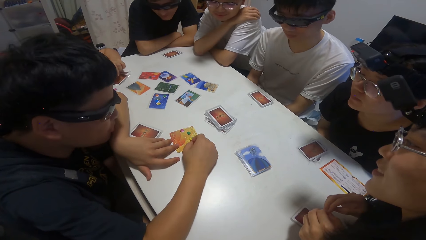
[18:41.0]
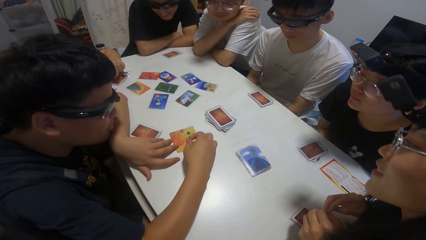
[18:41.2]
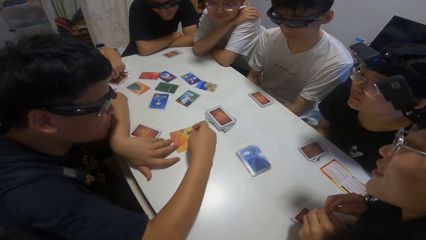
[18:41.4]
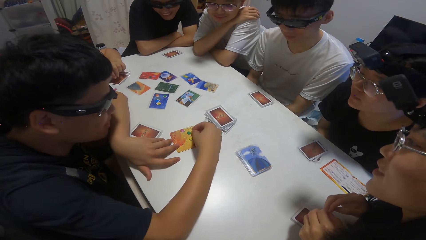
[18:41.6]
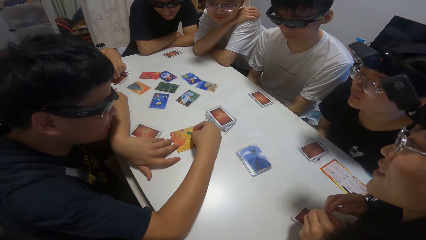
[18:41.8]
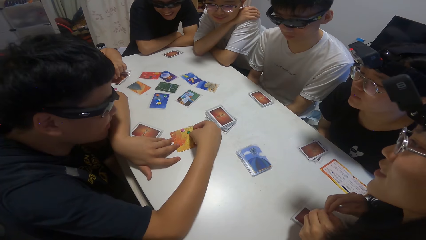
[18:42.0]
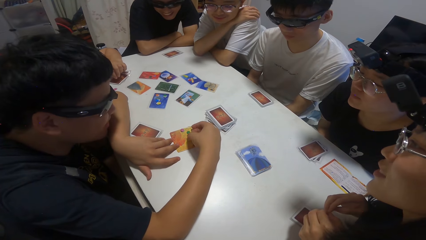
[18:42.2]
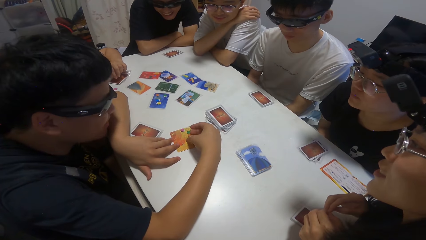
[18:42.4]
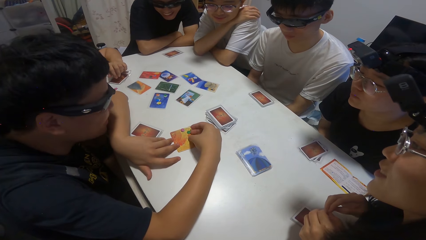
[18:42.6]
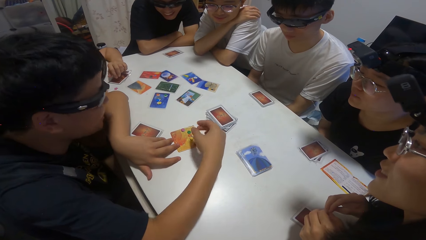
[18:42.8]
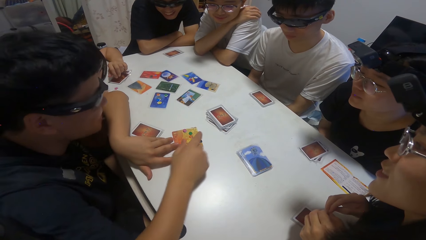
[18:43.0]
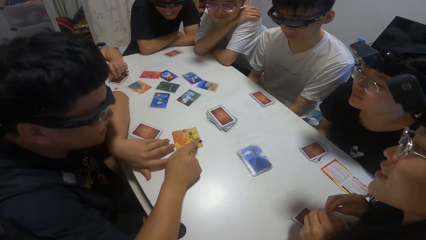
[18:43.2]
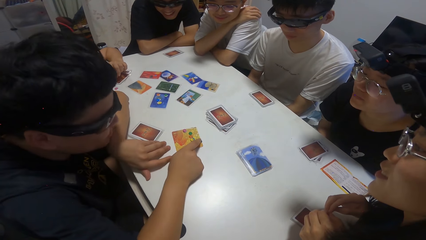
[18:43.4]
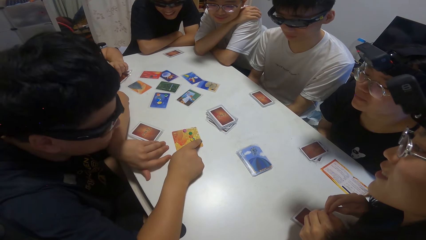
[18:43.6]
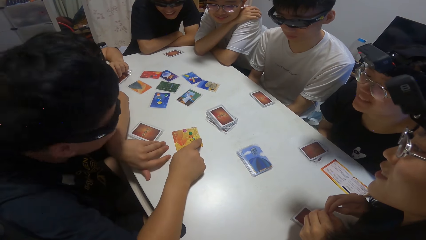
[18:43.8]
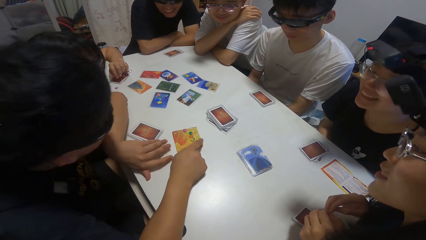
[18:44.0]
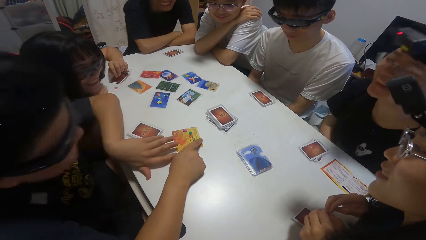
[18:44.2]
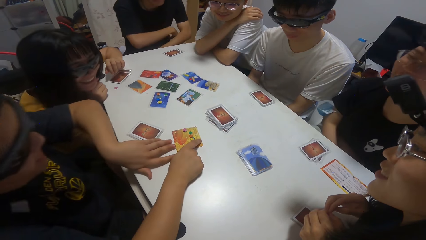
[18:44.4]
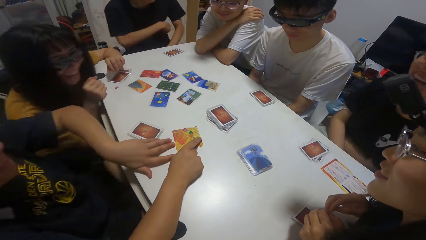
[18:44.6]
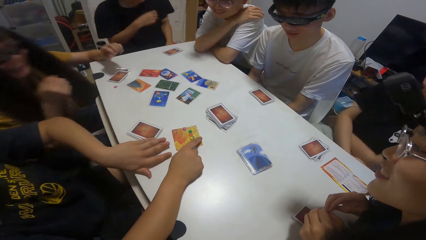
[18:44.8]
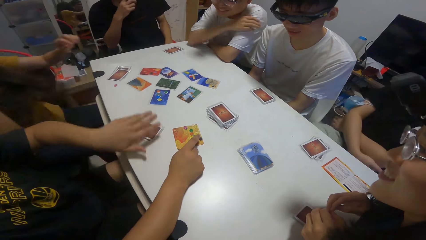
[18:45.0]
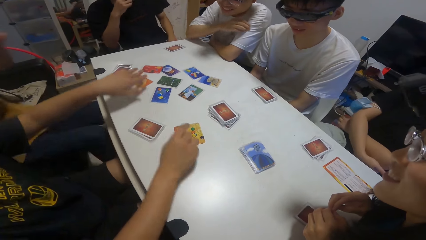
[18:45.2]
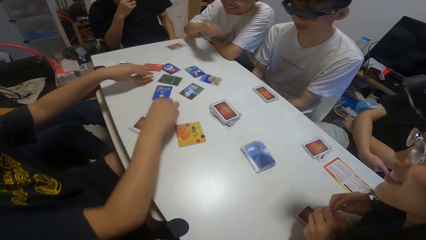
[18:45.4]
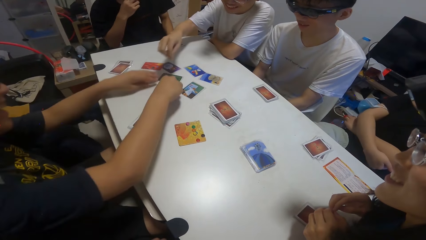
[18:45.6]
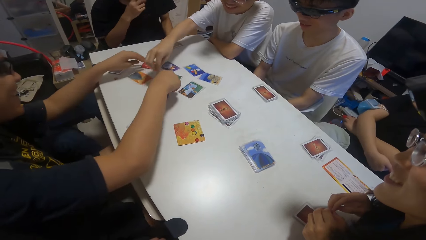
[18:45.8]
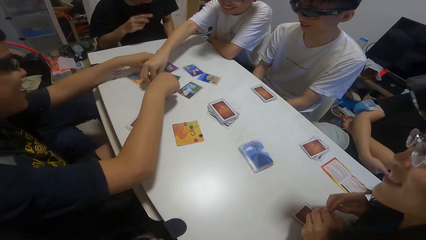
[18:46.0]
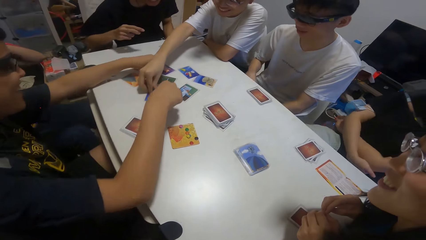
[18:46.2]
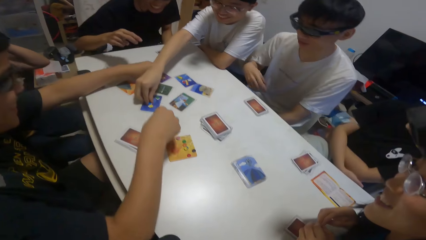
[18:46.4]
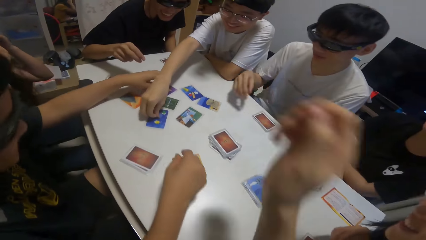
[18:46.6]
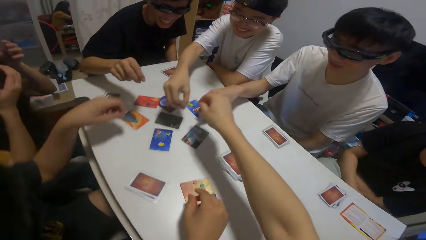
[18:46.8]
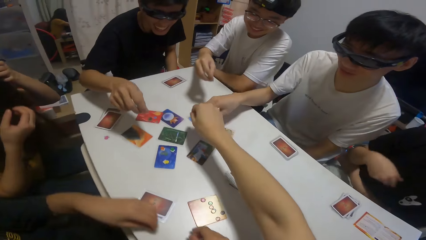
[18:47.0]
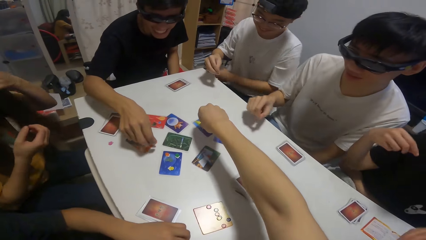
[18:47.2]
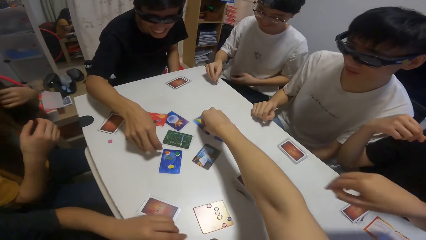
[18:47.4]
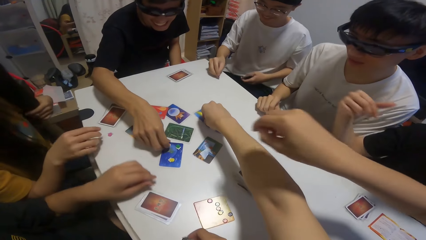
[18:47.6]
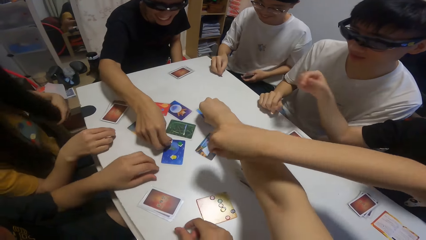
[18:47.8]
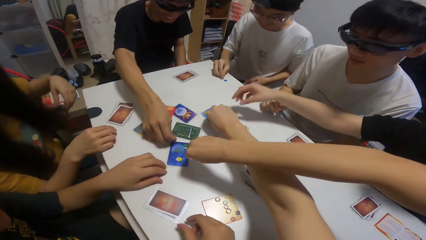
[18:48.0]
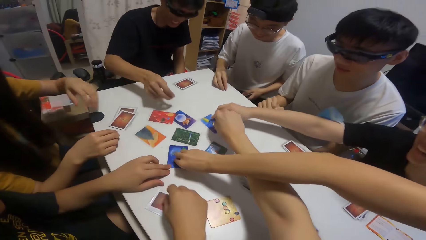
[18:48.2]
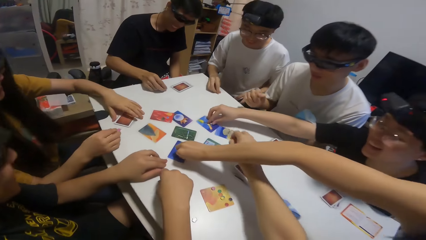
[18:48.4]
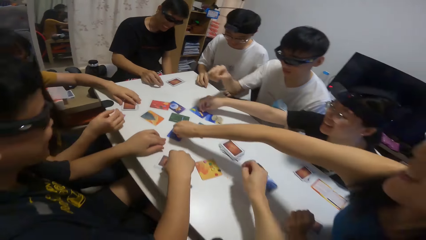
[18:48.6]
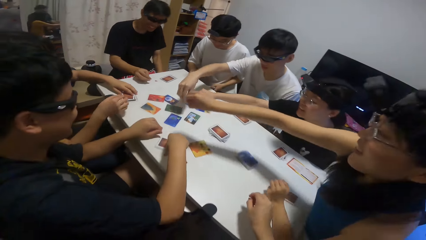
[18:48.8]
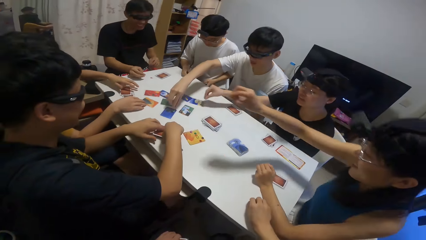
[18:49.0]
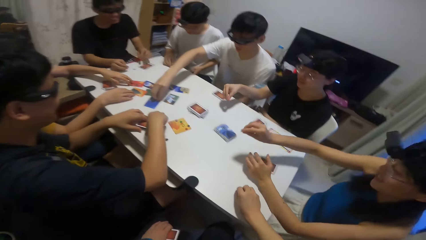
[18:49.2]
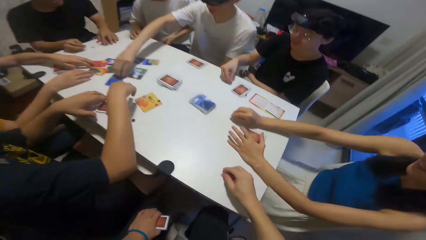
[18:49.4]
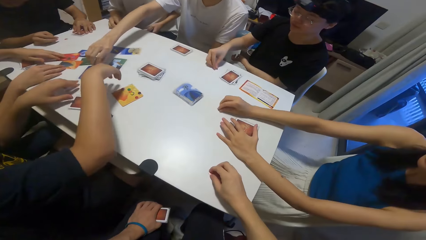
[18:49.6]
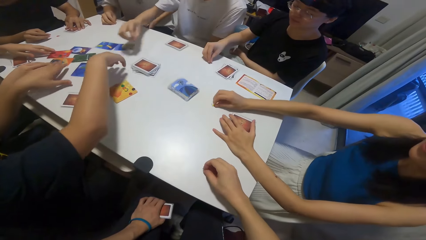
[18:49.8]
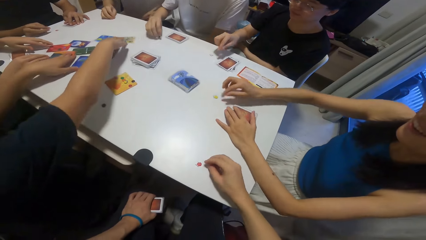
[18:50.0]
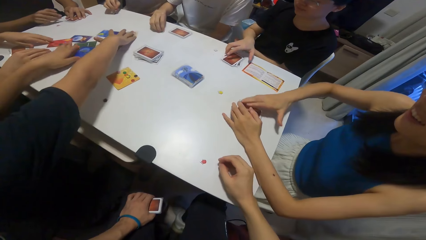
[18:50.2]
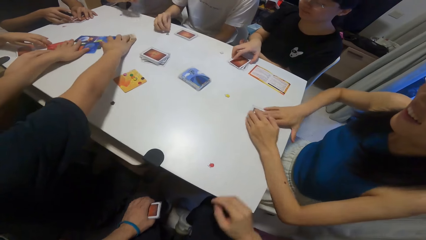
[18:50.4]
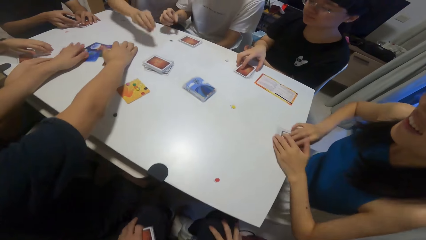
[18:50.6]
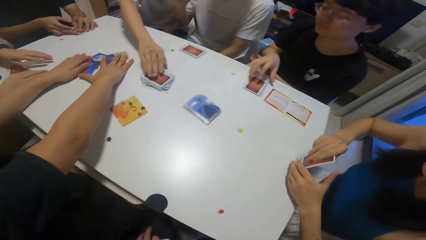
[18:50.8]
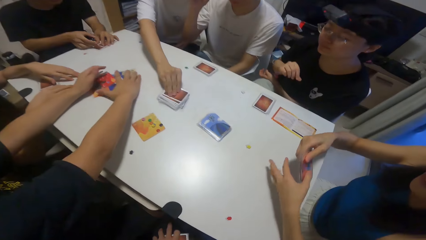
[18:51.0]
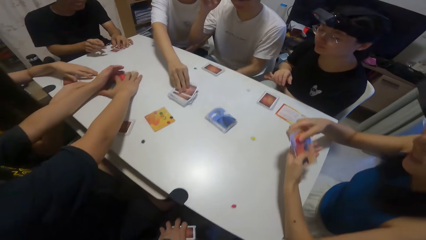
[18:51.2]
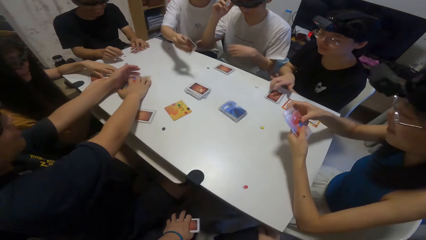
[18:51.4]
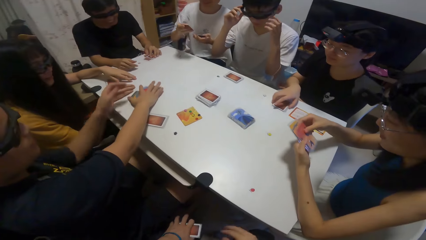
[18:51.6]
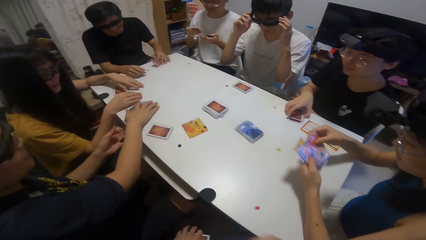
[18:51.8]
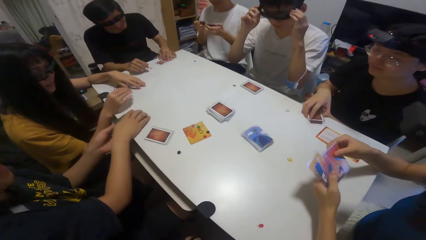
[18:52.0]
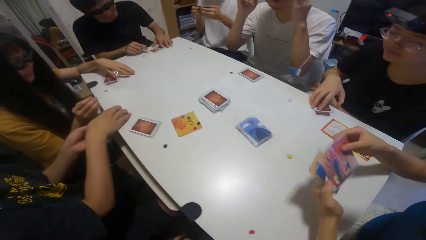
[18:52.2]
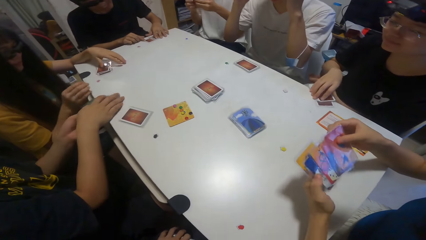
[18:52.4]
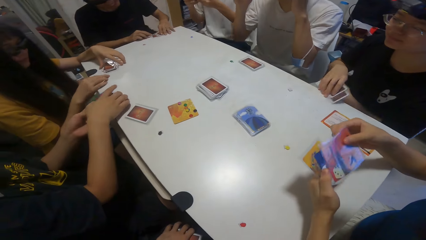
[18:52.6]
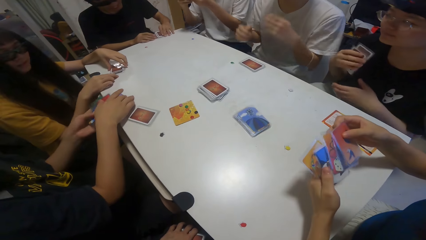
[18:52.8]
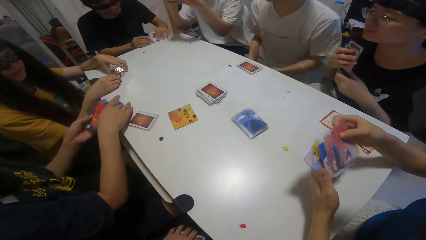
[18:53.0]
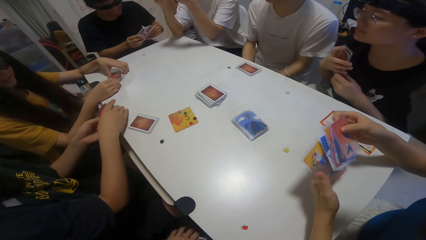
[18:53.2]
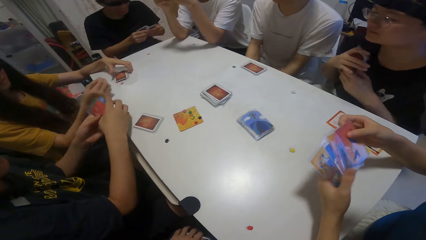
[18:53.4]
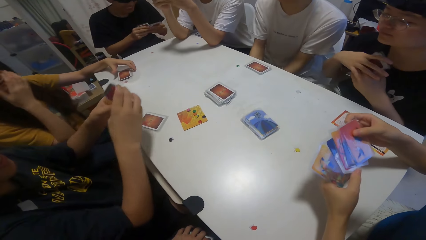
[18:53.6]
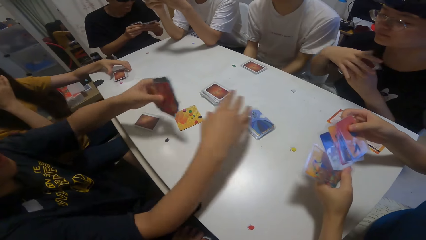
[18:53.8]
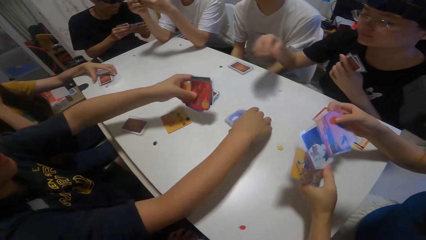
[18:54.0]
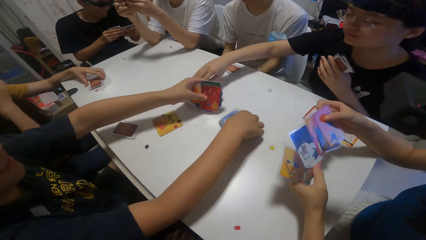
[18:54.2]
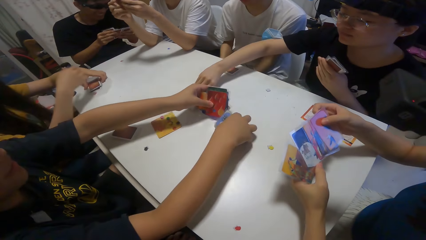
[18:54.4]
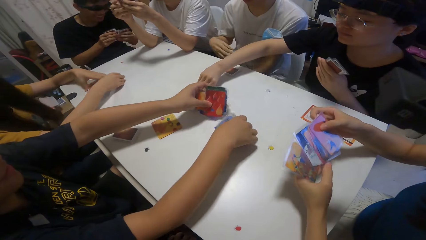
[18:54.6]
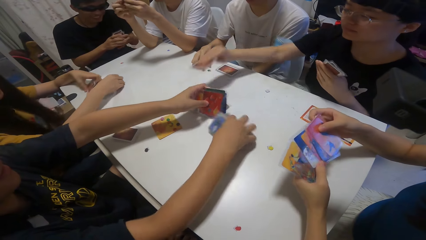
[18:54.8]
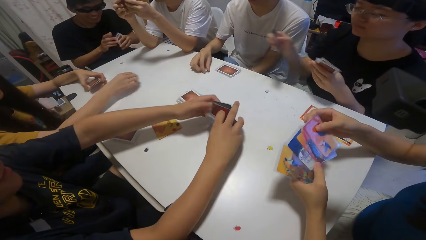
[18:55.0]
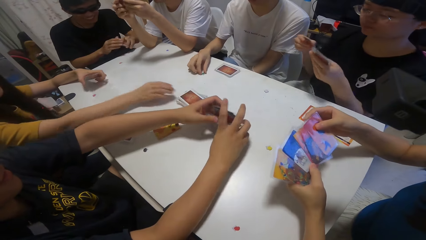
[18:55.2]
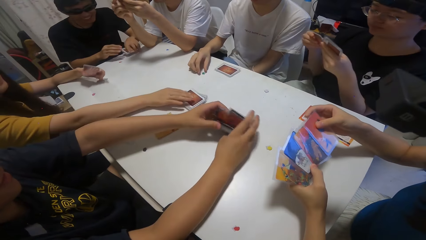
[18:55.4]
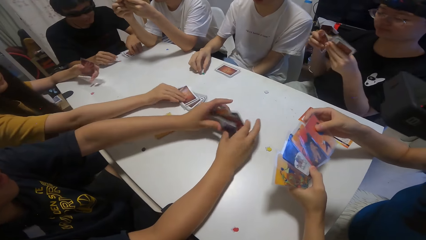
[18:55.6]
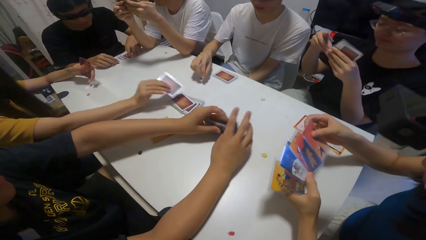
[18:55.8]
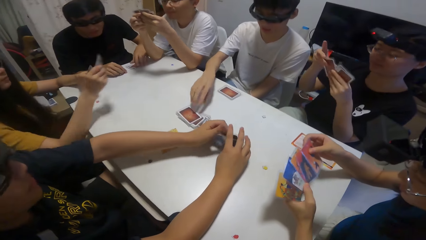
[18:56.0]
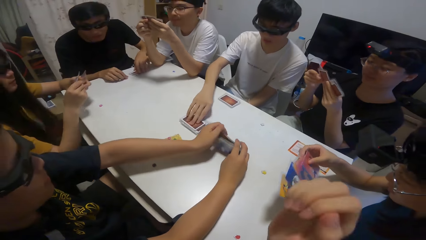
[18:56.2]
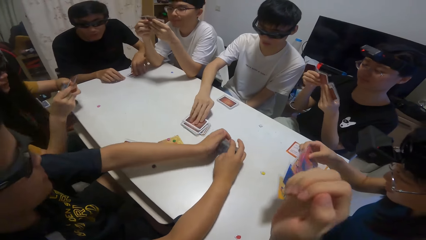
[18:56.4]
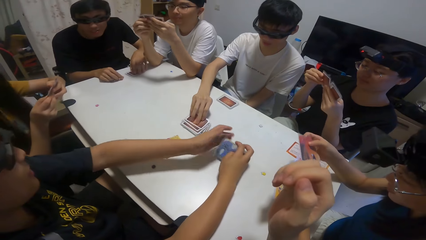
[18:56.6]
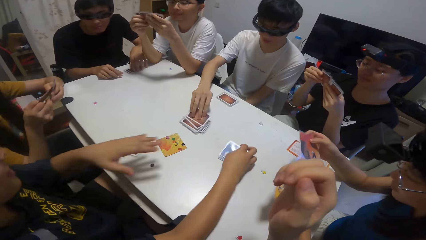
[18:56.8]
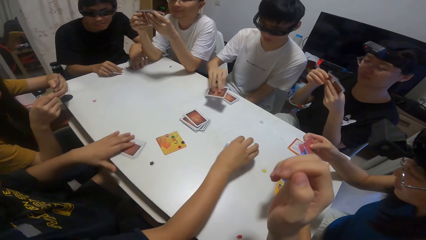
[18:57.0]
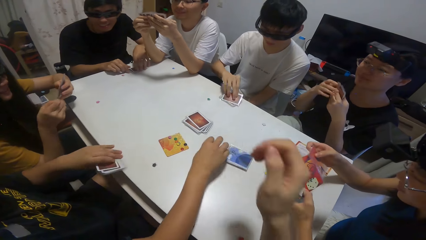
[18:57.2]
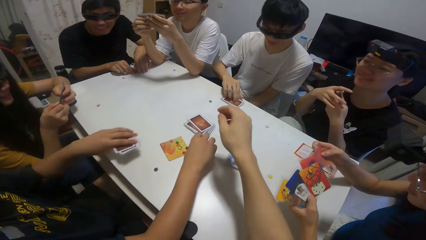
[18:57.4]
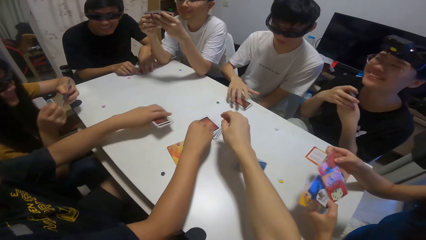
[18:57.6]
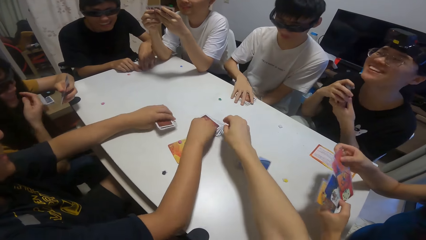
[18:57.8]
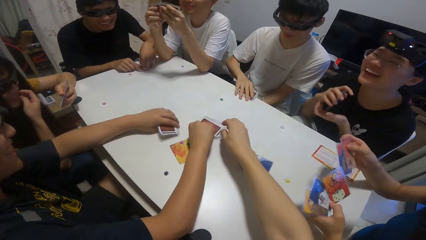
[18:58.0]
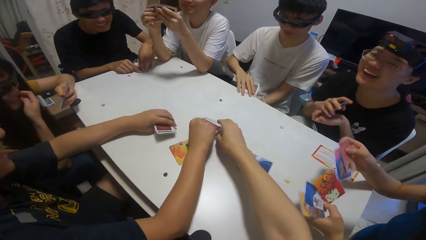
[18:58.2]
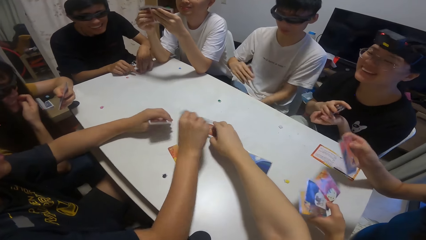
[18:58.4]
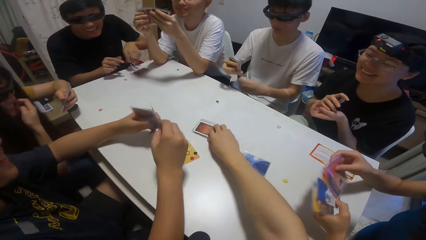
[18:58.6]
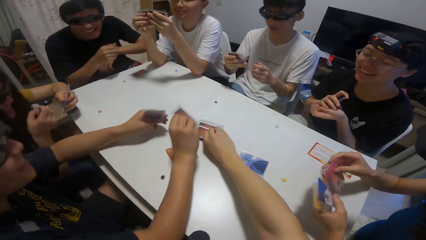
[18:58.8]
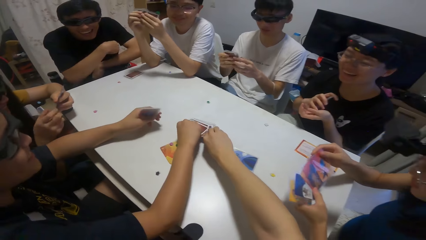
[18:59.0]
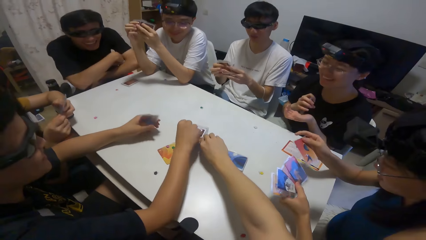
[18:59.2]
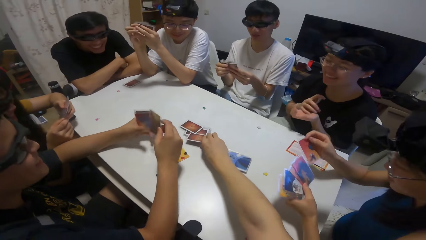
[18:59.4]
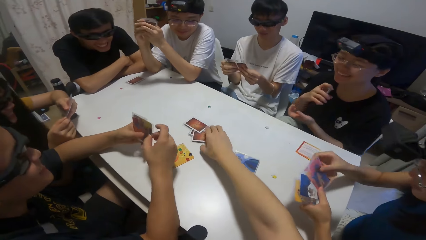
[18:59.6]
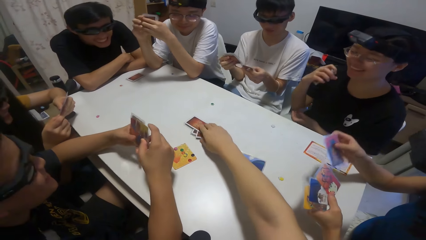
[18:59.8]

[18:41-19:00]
A man touches a stone on the card. Another man picks a stone on a card. The first man picks a stone on a card. A third man picks a stone on a card. The camera wearer picks a stone on a card. A fourth man picks a stone on a card. A woman places her hands on the table. Another woman picks a stone on a card. A third woman picks a stone on a card. A fifth man picks poker chips. The second woman picks her share of cards. The fourth man picks his share of cards. The first man packs the cards on the table. The second man picks a card from the reserved cards. The second woman spreads her cards open. The third woman picks her share of cards. The camera wearer holds playing cards. The second man rests his elbows on the table. The third woman picks a card from the reserved cards. The first man arranges the cards. Another man holds playing cards. The first woman picks her share of cards and picks a card from the reserved cards. The third man picks a card from the reserved cards. The first man picks a card from the reserved cards. The camera wearer holds playing cards and picks a card from the reserved cards.
